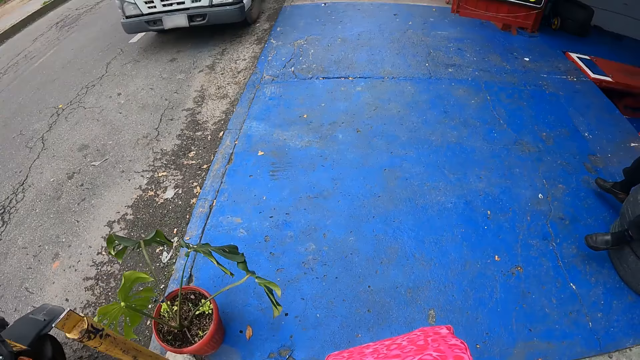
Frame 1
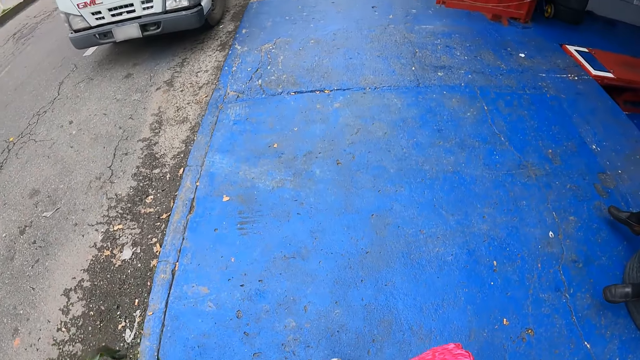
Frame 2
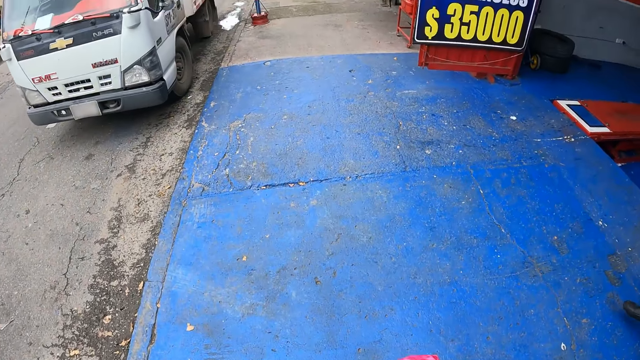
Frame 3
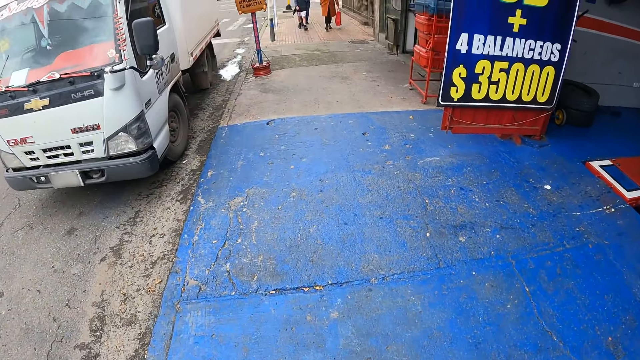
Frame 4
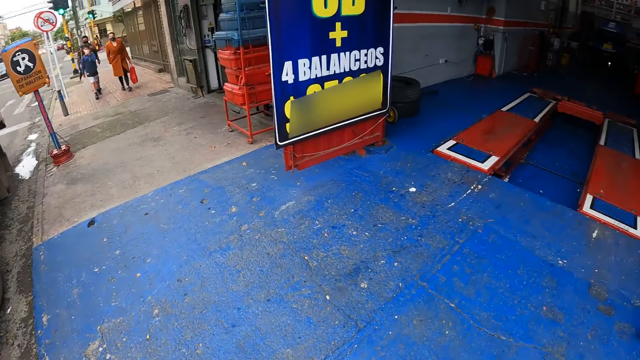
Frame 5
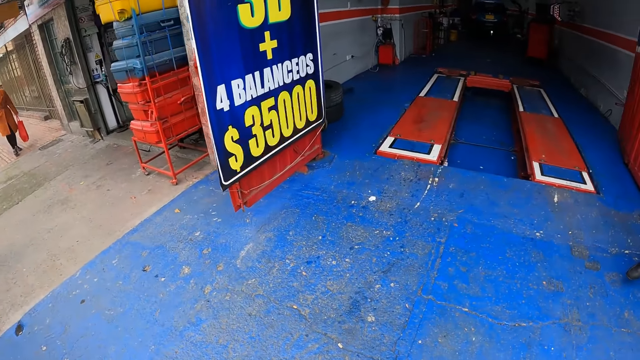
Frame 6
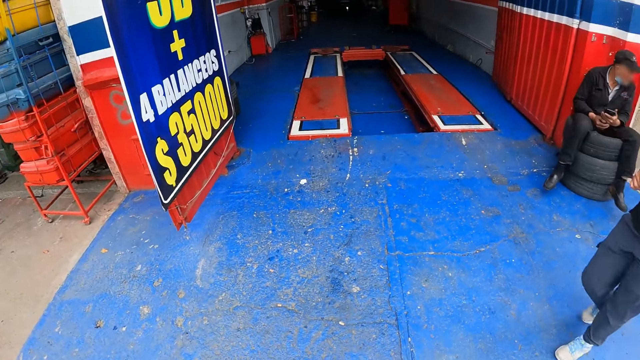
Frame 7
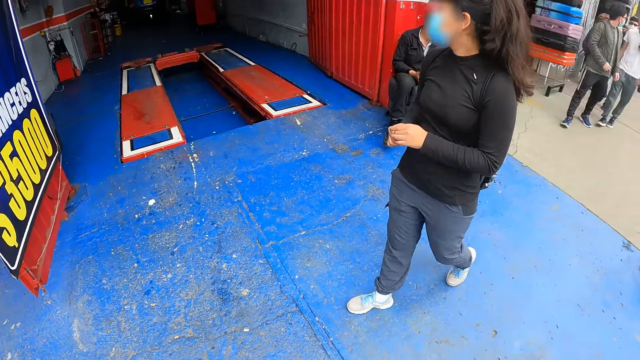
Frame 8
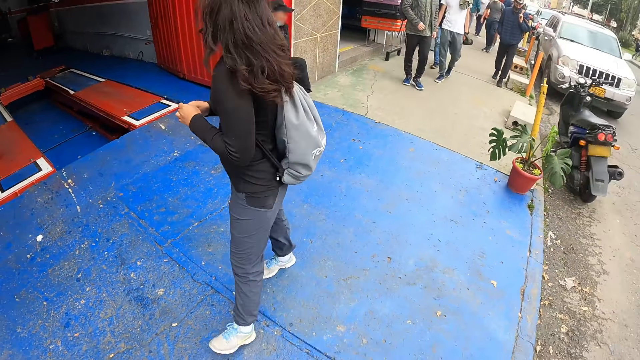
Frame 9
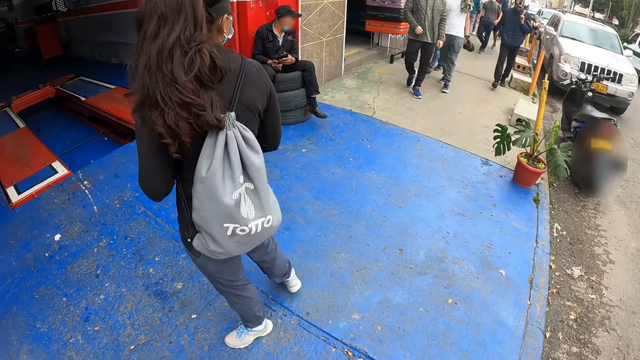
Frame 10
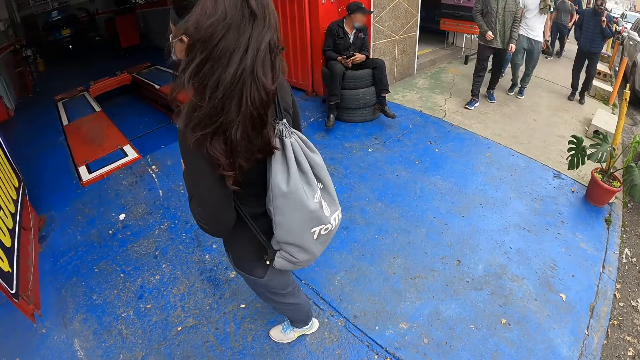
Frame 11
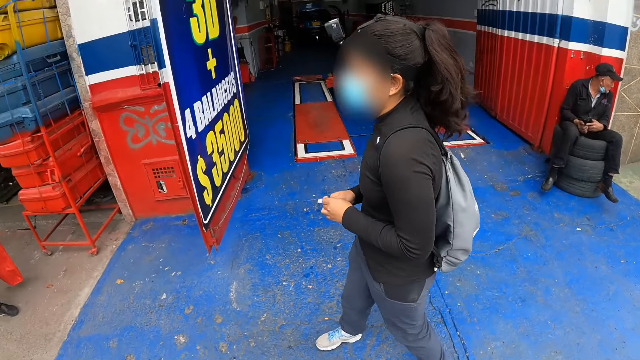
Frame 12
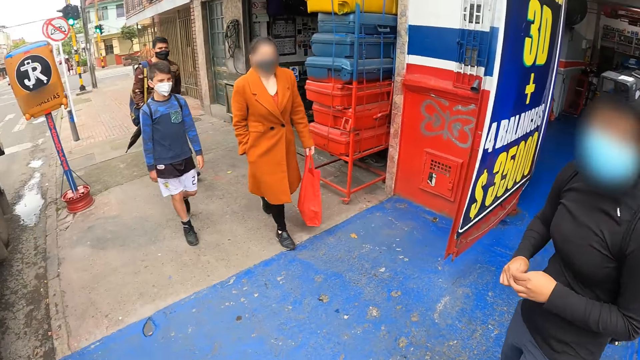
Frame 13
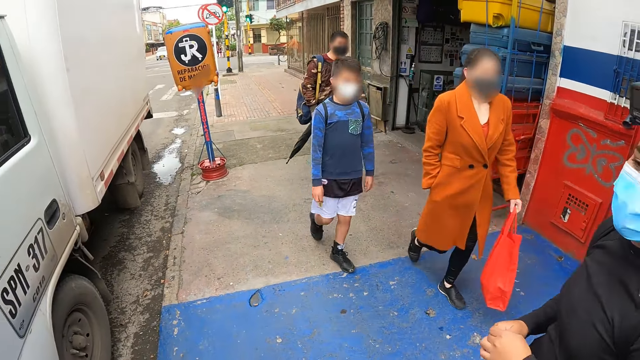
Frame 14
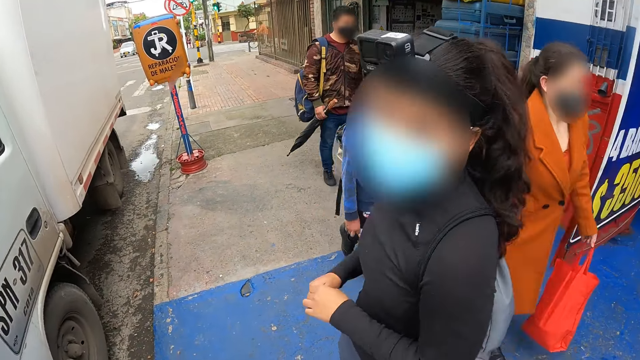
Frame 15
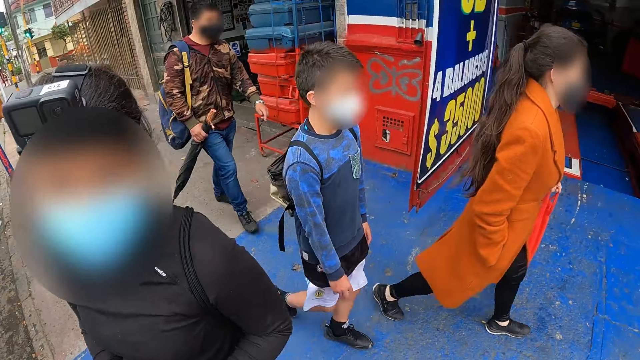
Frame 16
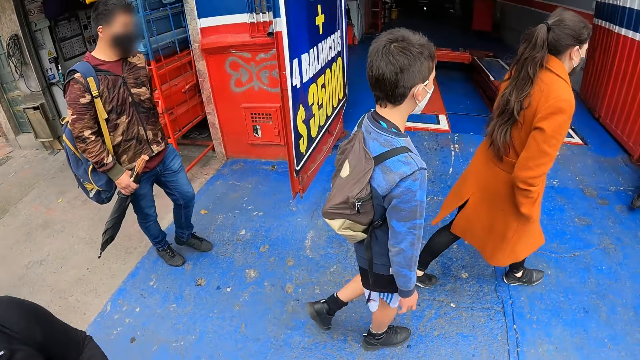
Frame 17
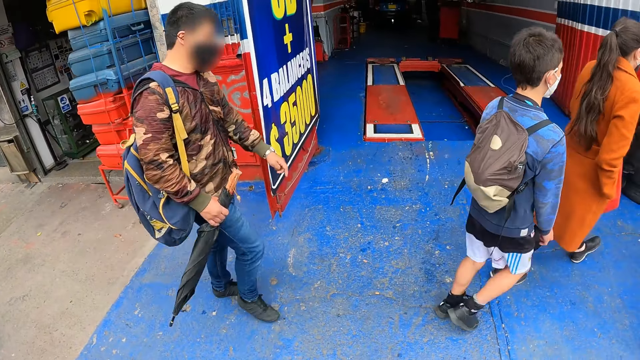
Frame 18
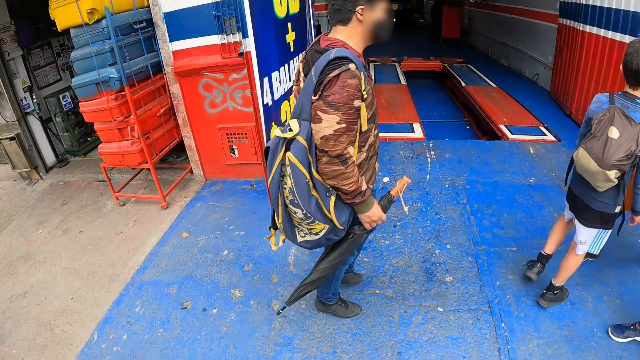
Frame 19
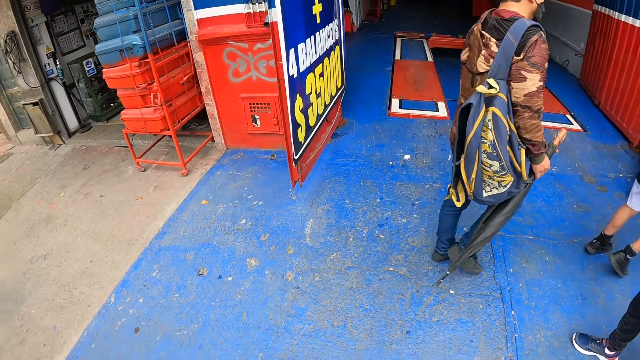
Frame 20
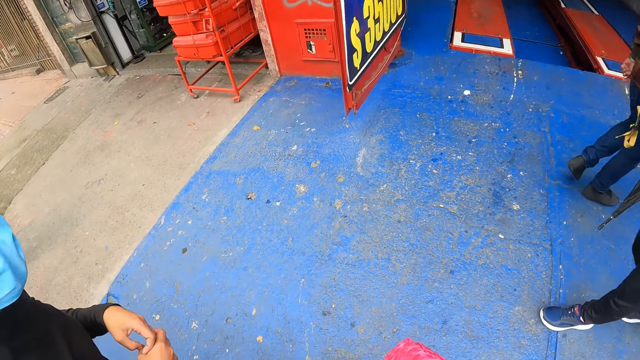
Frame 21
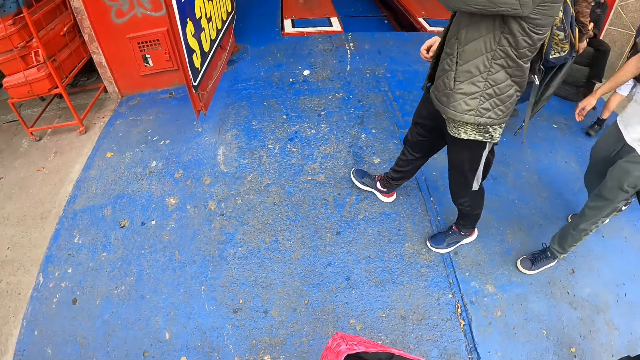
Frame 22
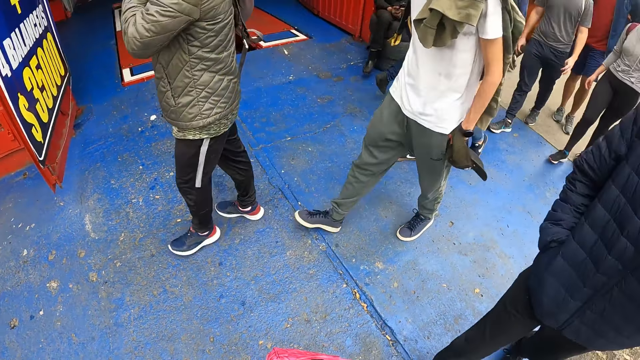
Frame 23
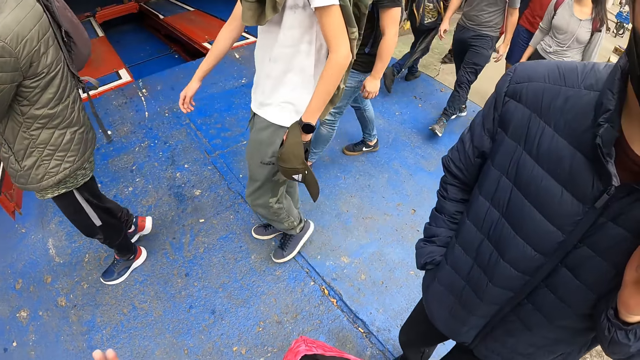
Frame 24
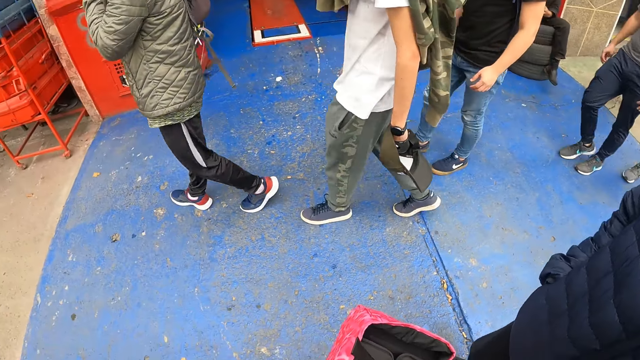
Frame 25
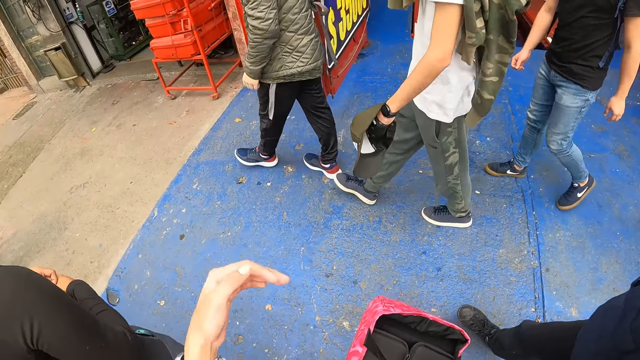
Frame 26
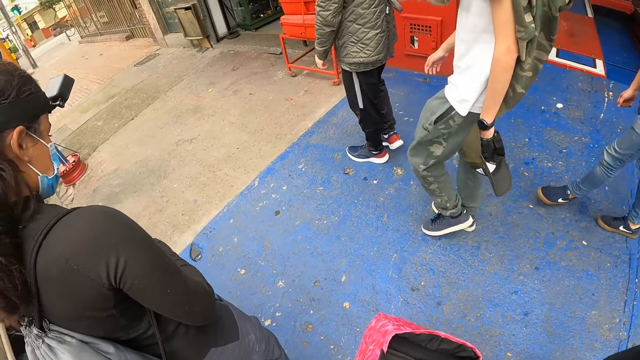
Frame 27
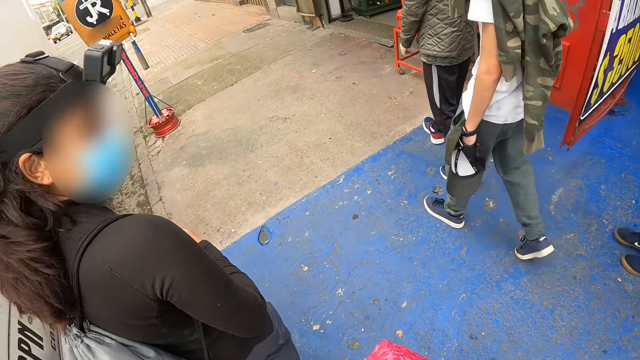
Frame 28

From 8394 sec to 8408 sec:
The camera wearer looks aside. A woman walks past the camera wearer. A boy walks past the camera wearer. A man walks past the camera wearer. A group of people walk towards the camera wearer.

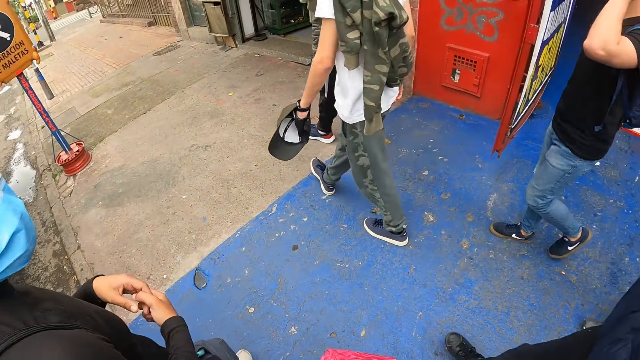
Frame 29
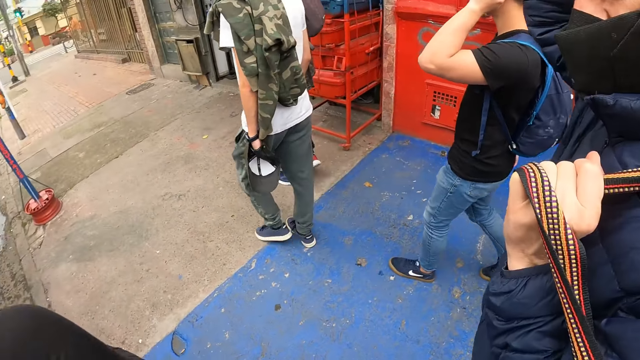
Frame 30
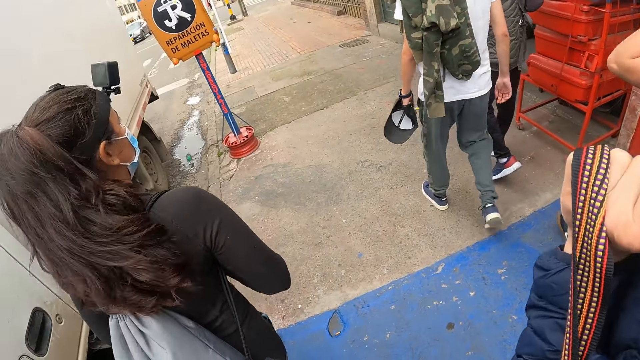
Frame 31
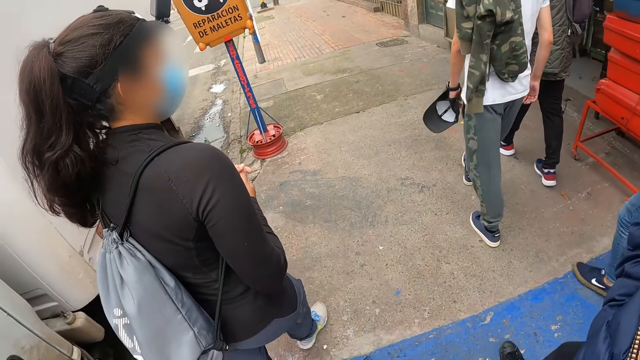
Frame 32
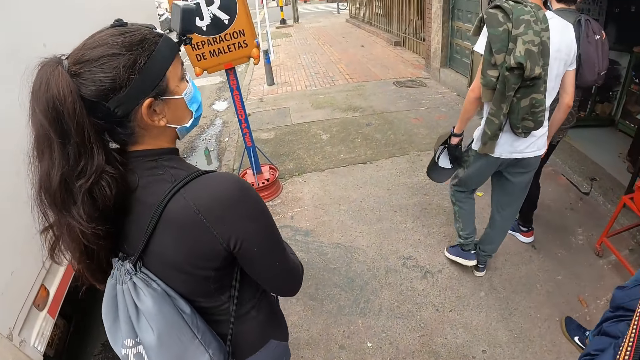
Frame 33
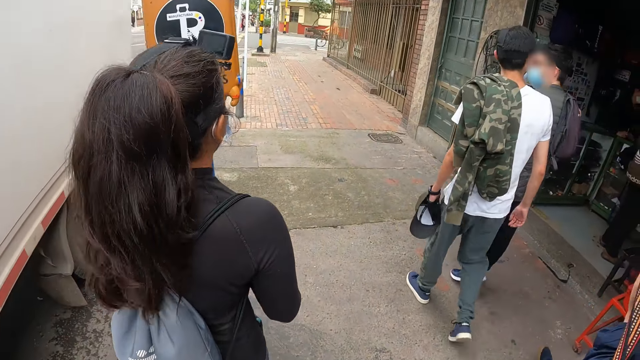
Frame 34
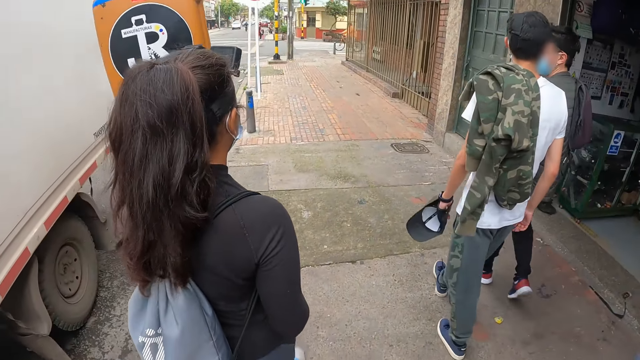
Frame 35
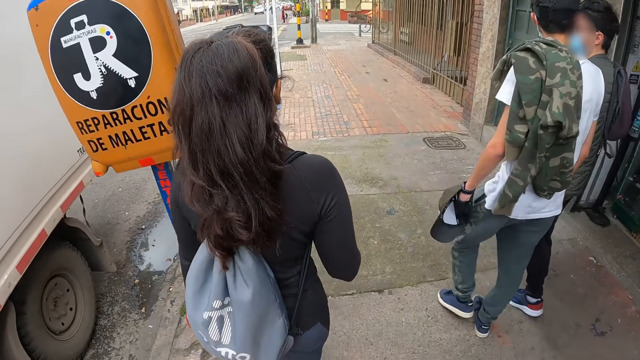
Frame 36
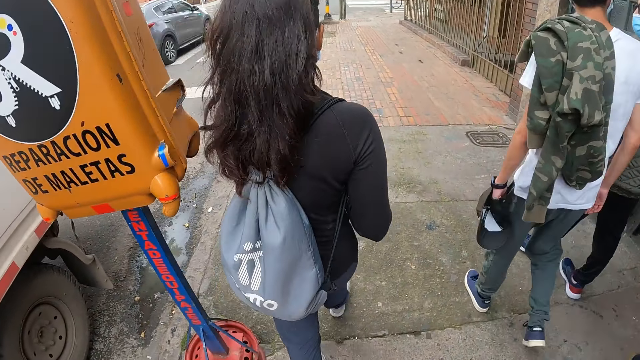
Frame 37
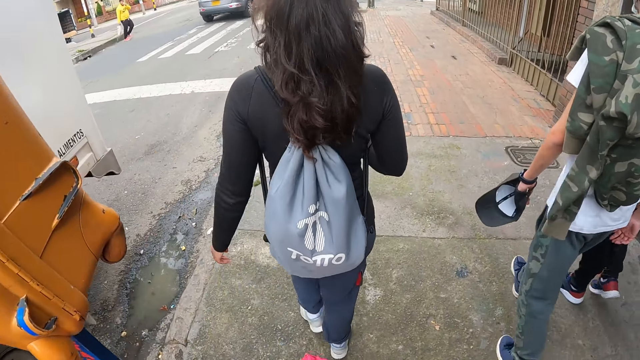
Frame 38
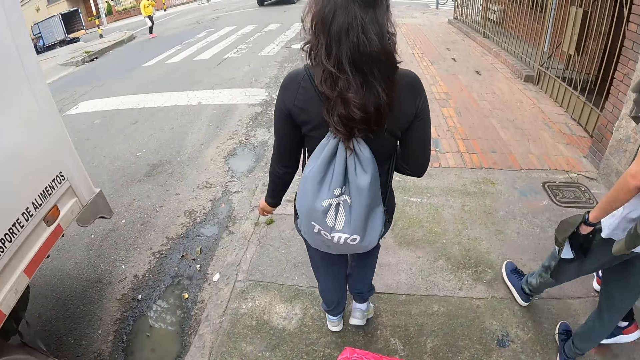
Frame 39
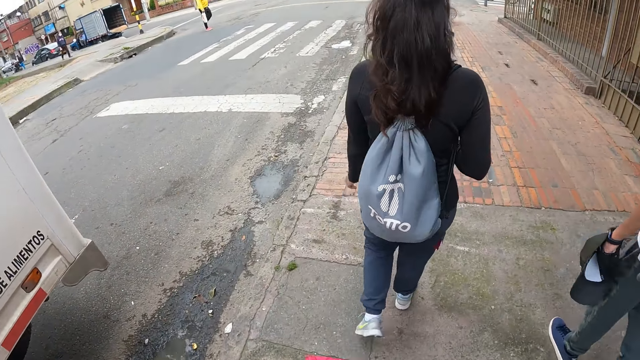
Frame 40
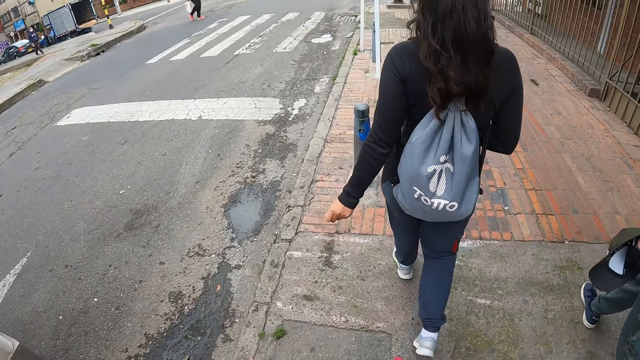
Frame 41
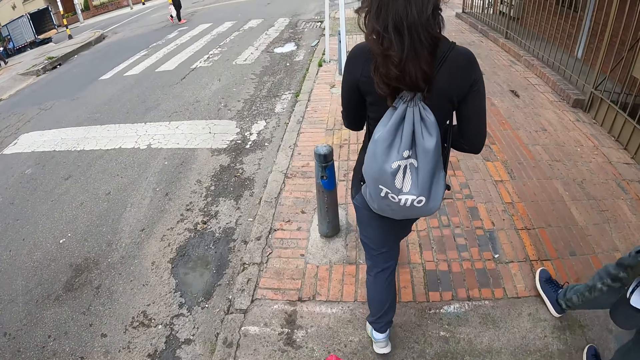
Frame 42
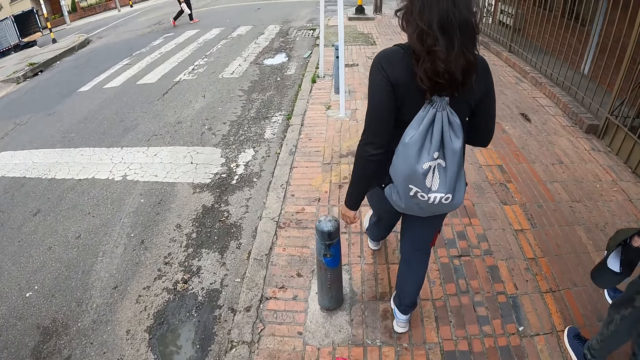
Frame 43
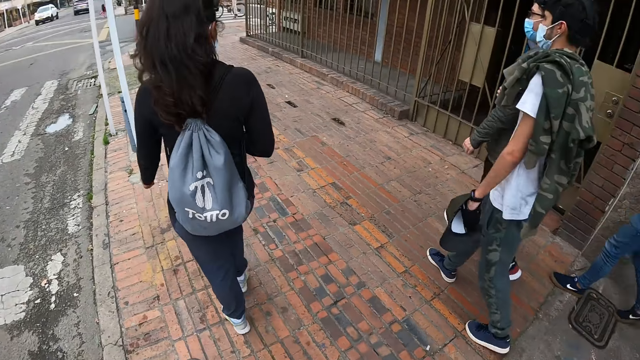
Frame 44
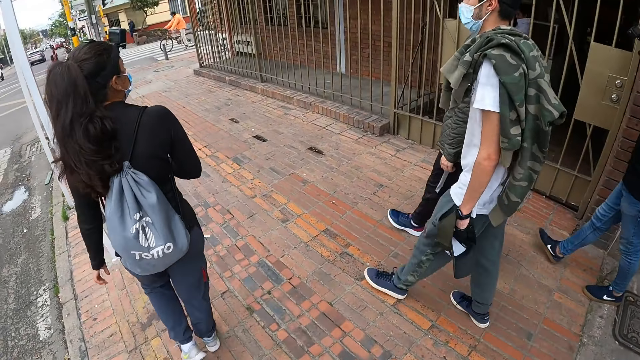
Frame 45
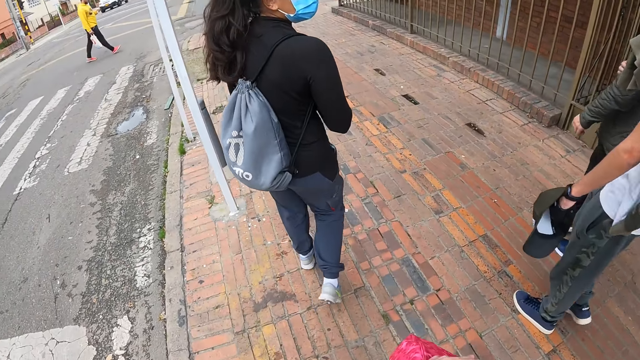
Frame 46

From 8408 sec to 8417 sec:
A lady walks on the street path. The camera wearer walks on the street path.
